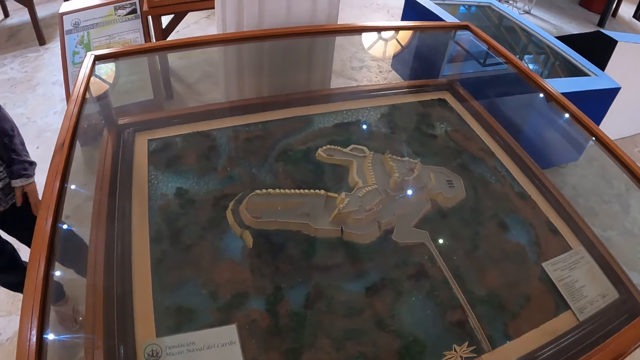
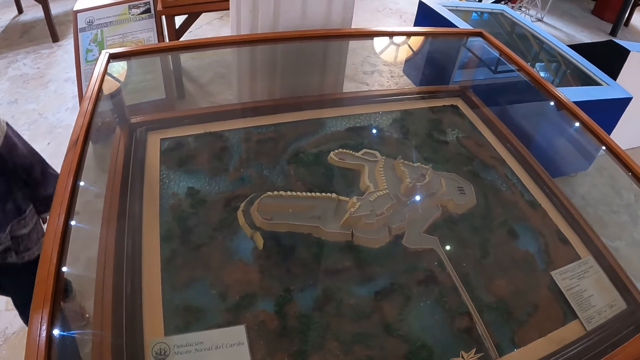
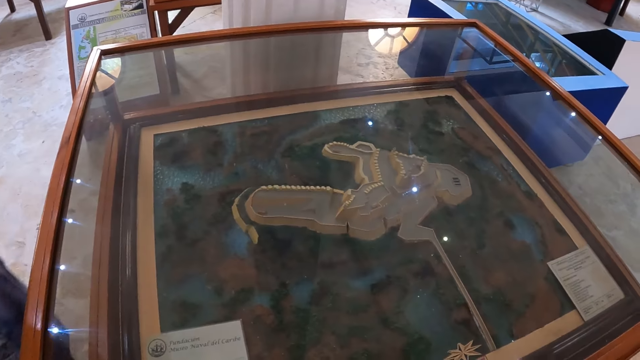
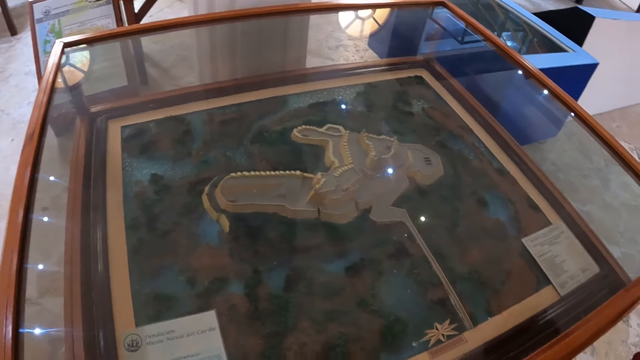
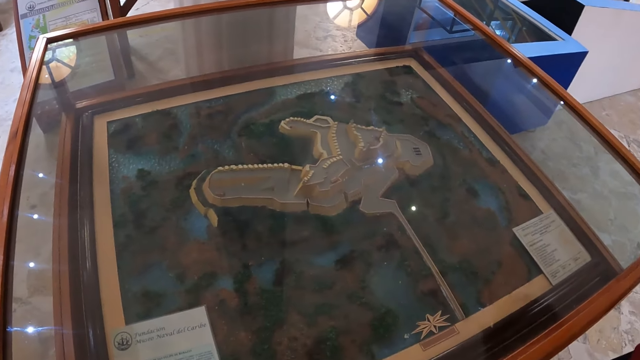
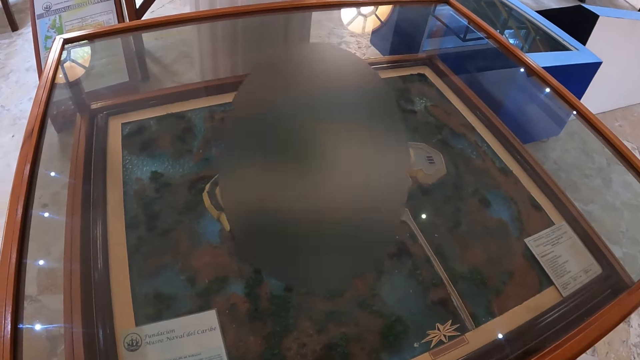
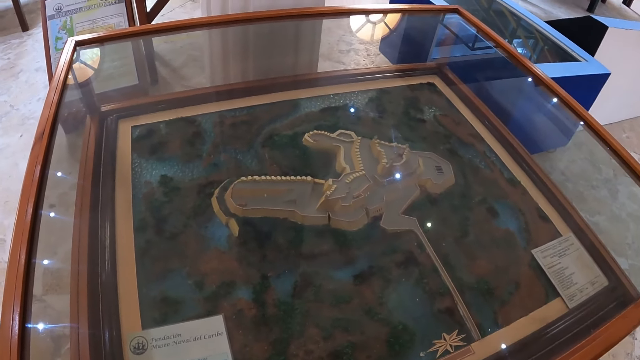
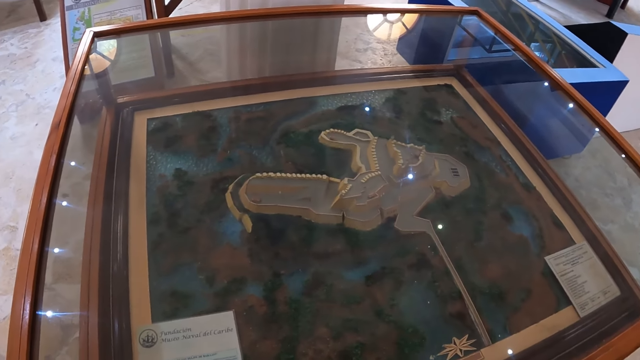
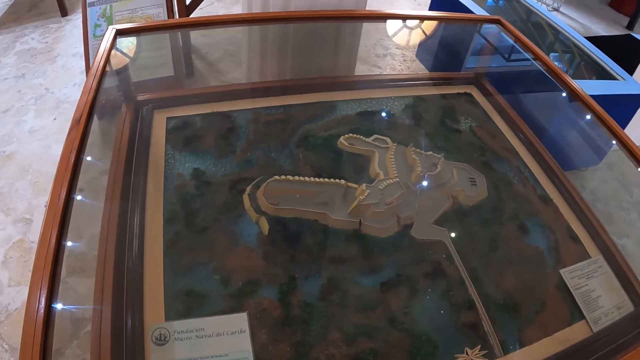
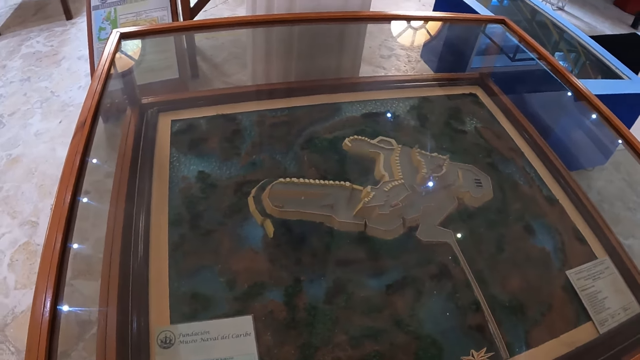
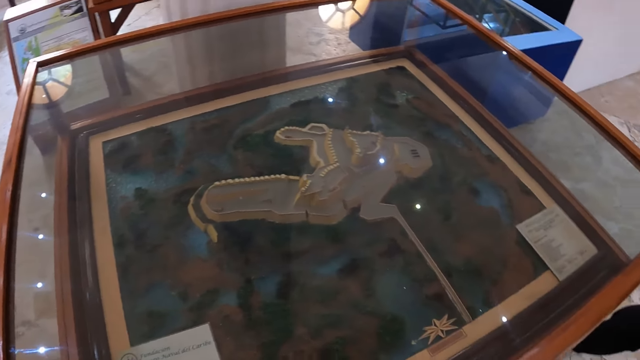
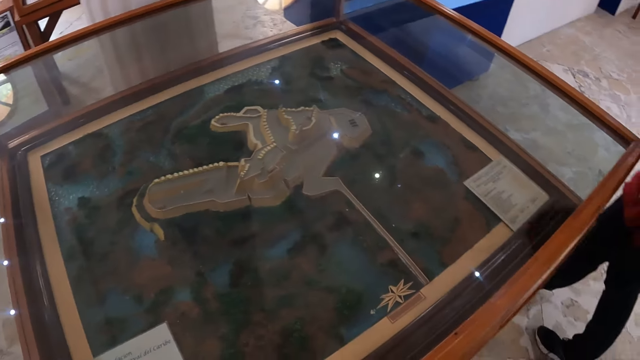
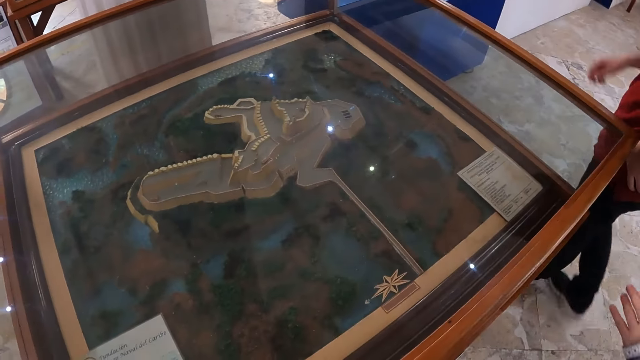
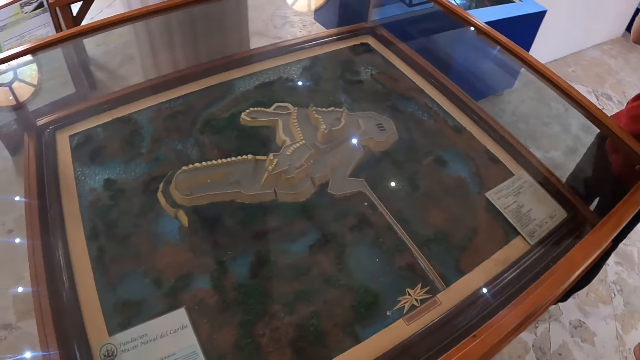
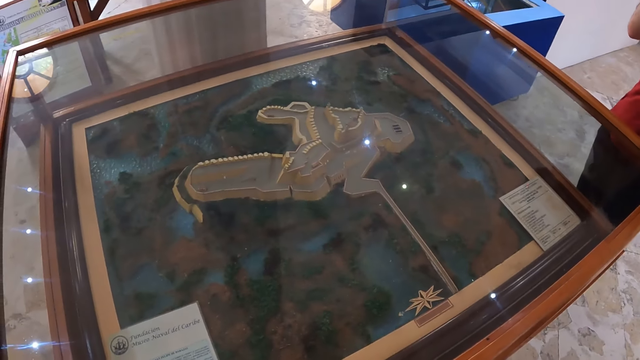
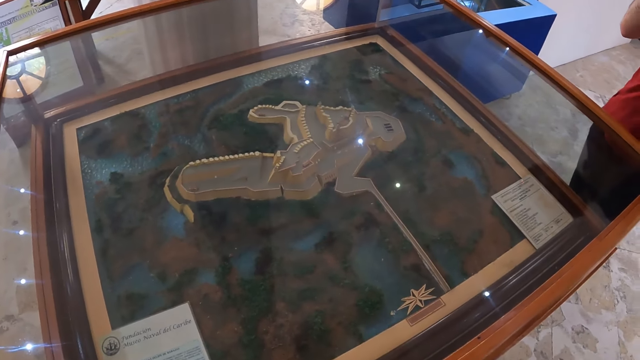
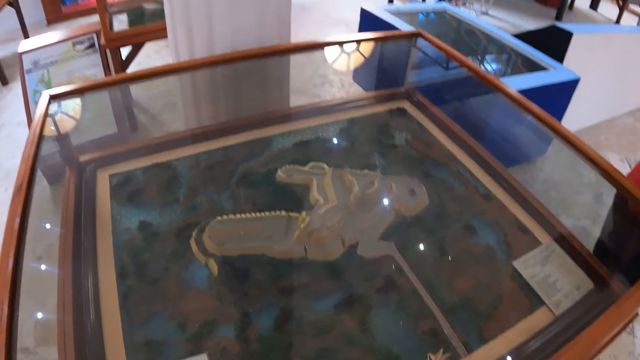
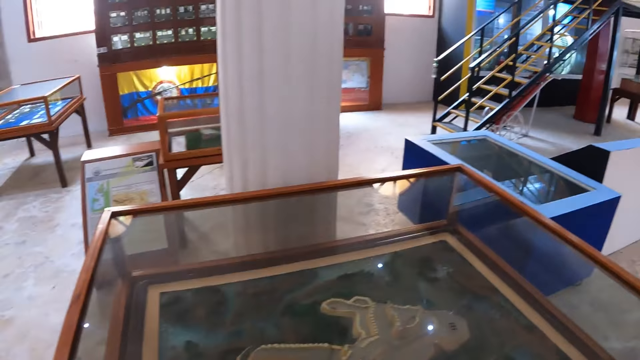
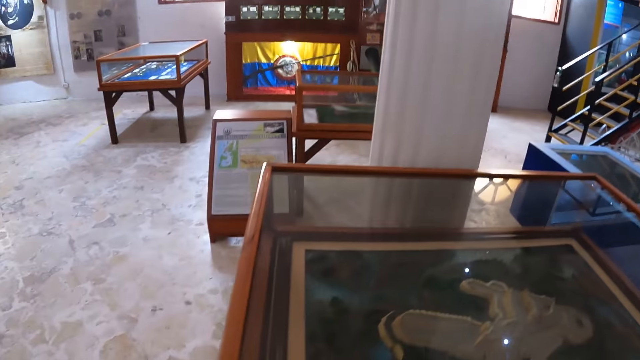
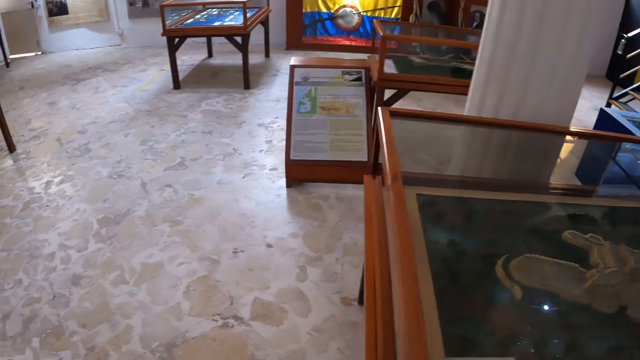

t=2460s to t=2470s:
The camera wearer looks around.

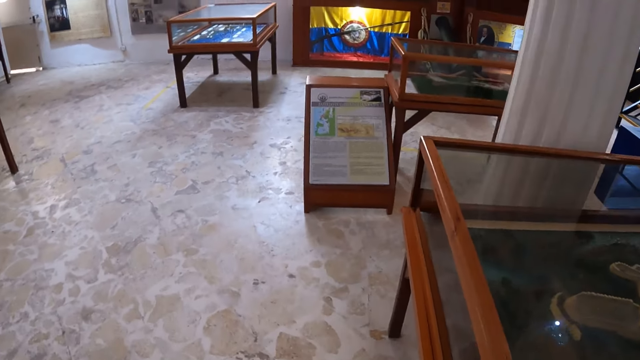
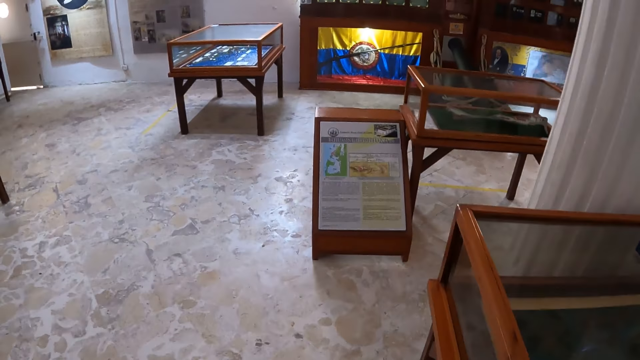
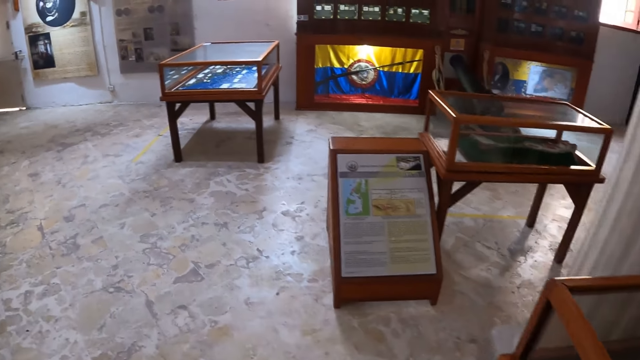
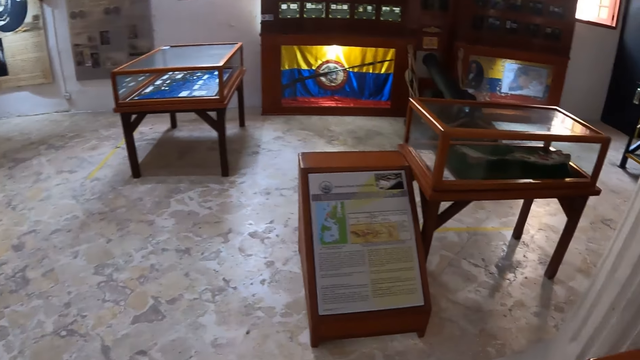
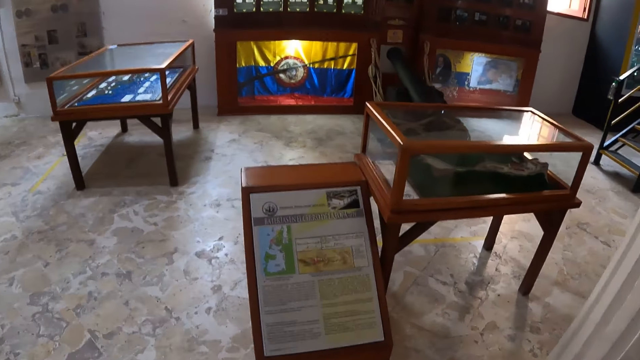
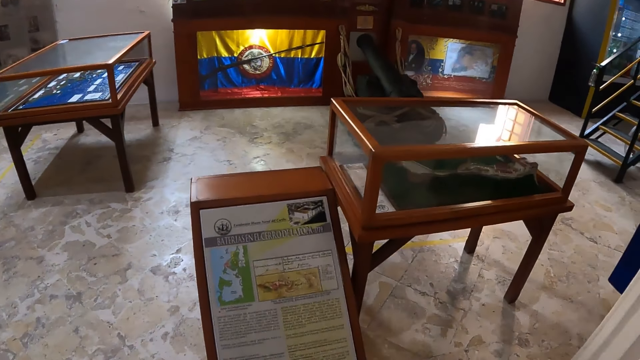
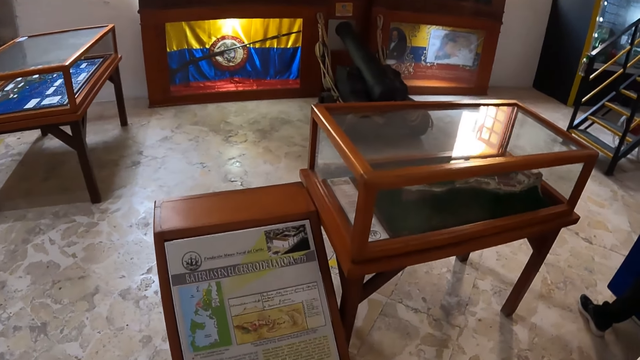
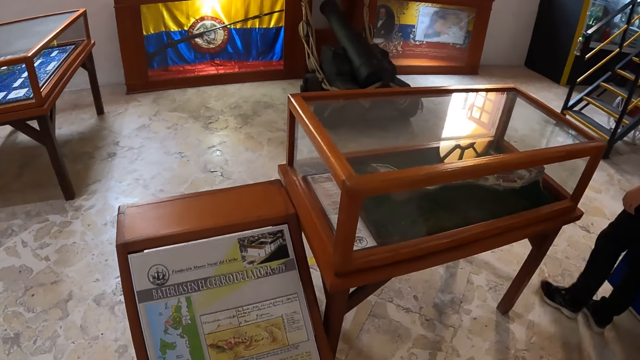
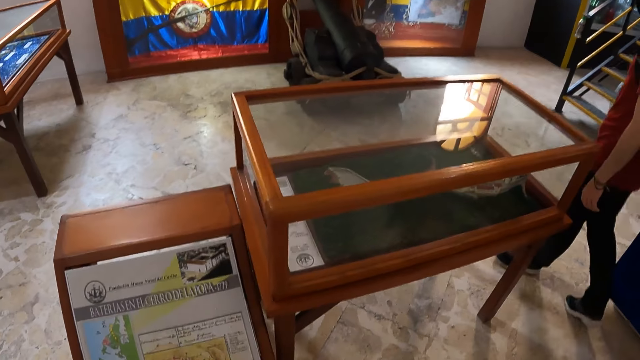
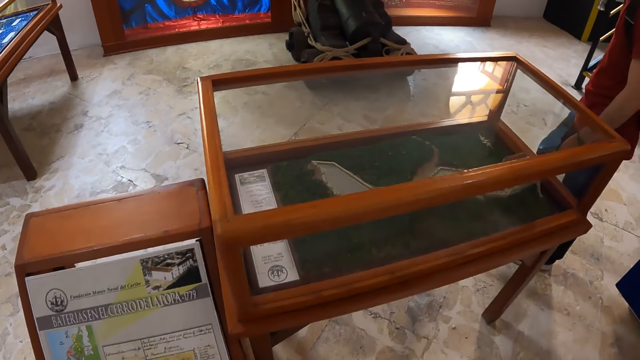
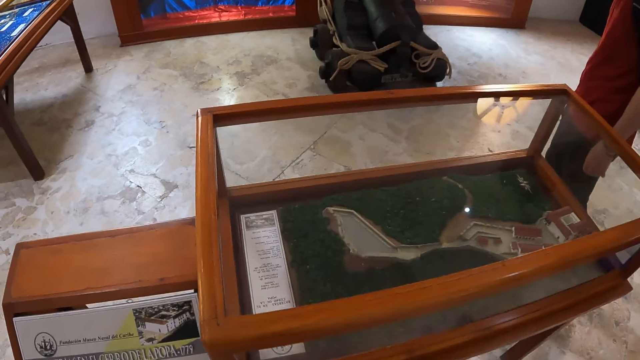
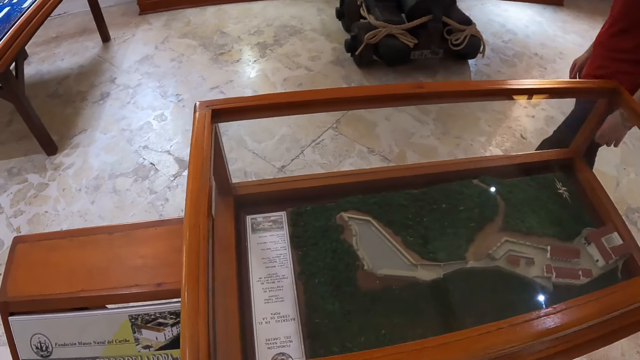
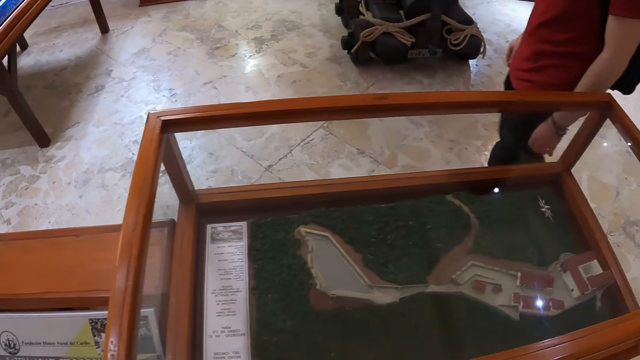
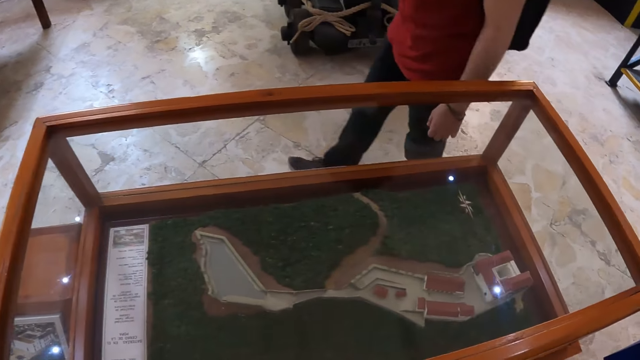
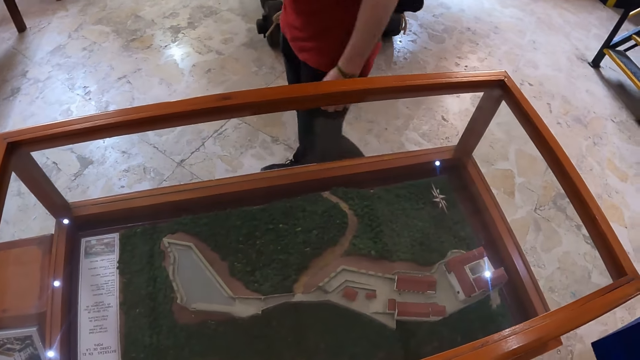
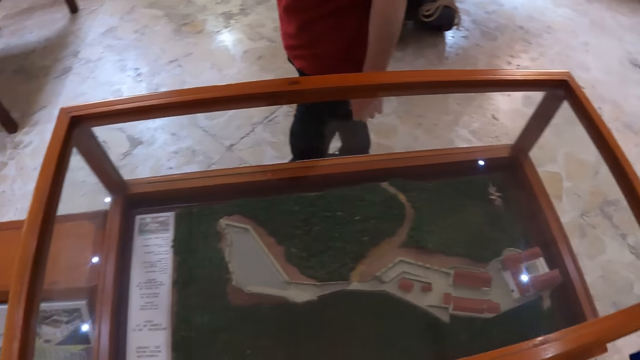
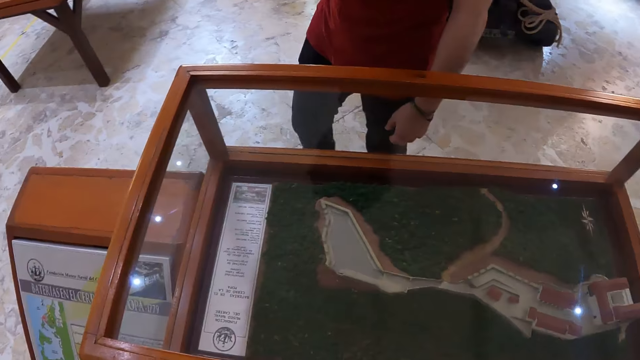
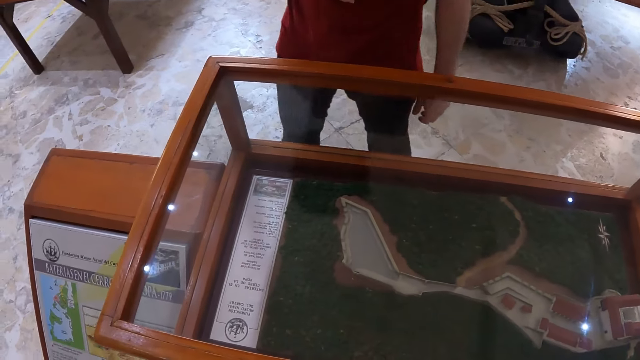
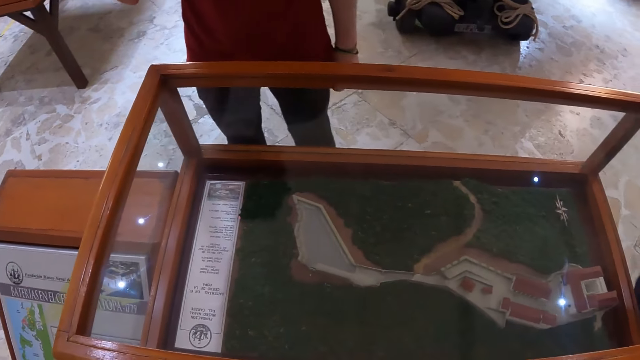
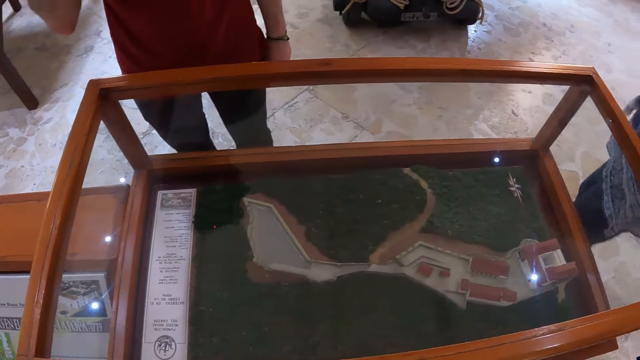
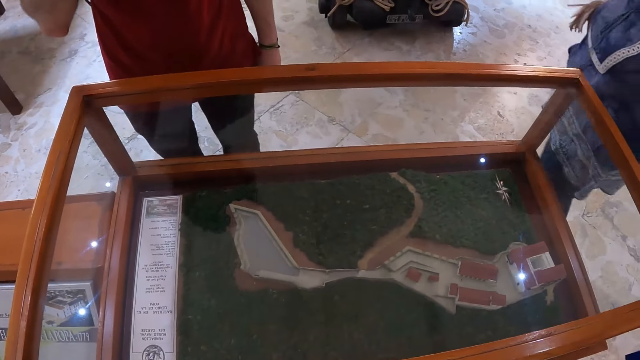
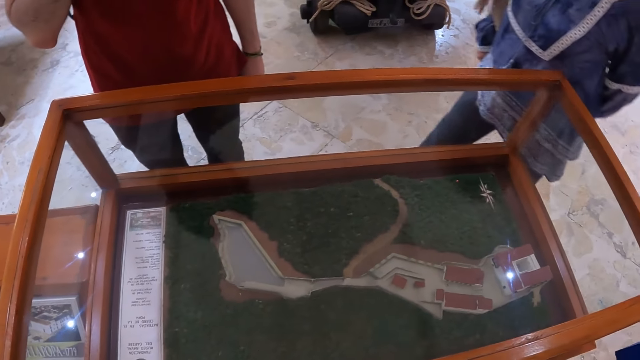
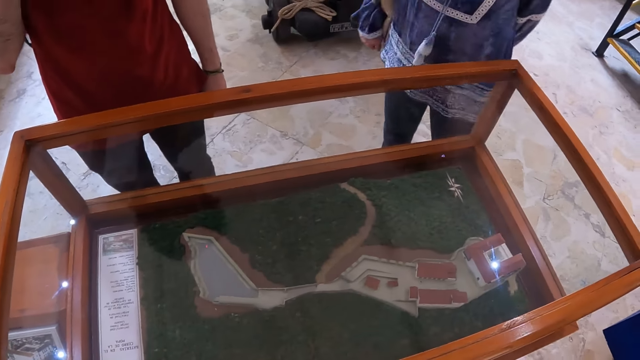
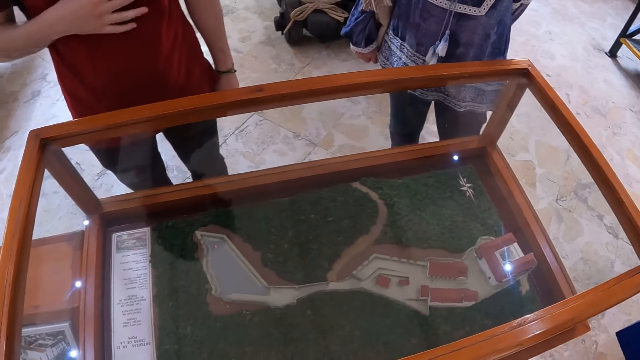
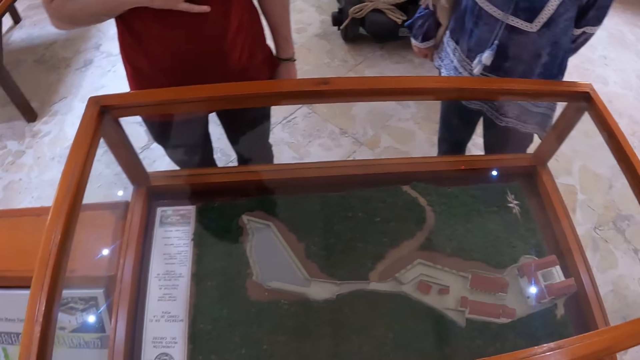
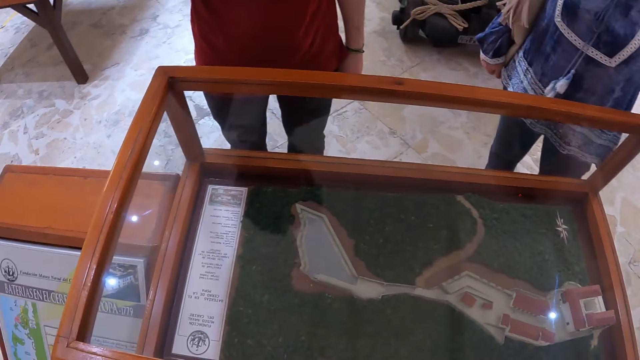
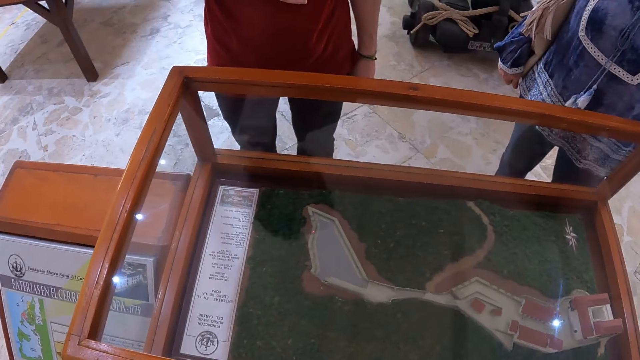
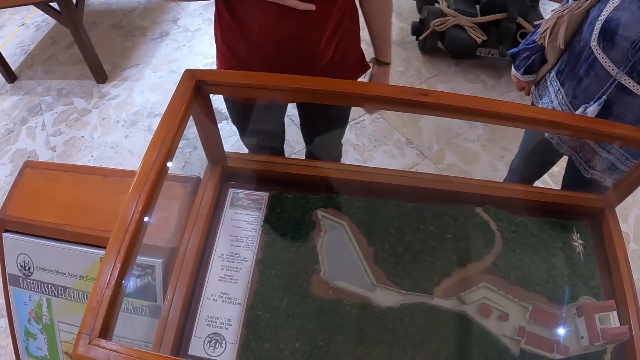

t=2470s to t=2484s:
The camera wearer walks in the room. They stop by another table.
